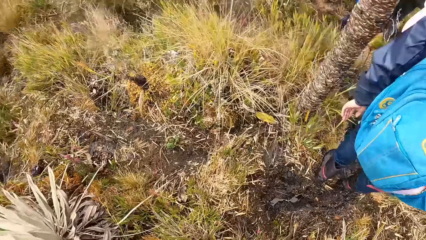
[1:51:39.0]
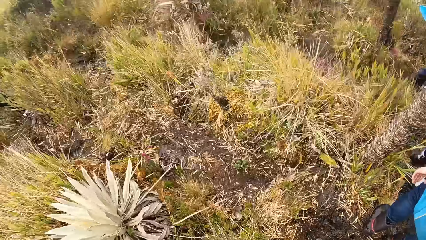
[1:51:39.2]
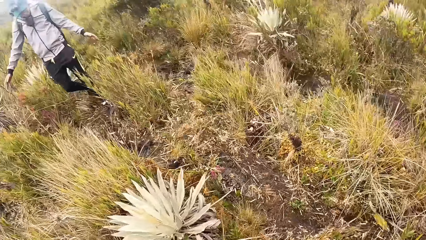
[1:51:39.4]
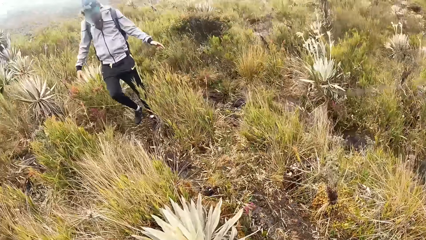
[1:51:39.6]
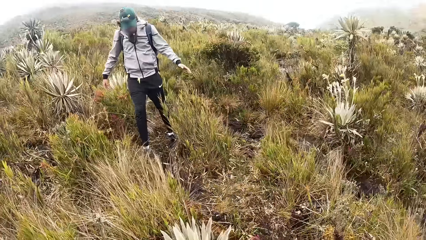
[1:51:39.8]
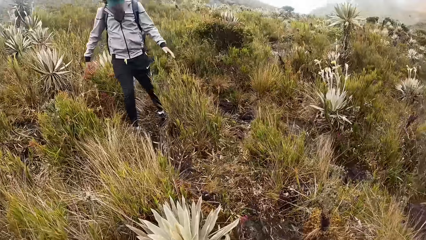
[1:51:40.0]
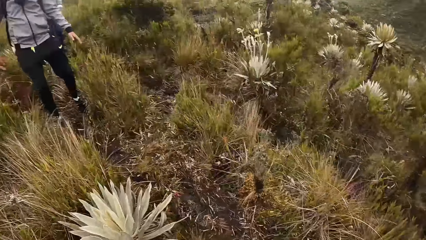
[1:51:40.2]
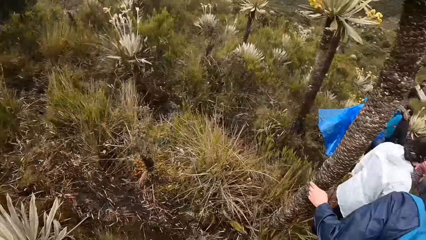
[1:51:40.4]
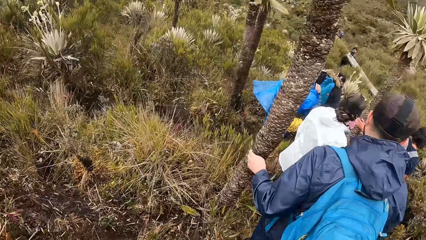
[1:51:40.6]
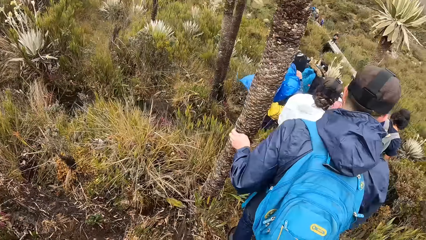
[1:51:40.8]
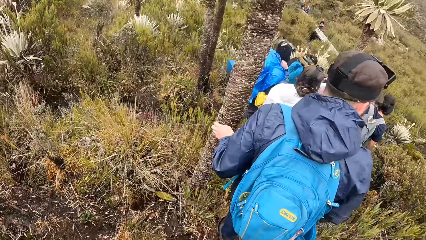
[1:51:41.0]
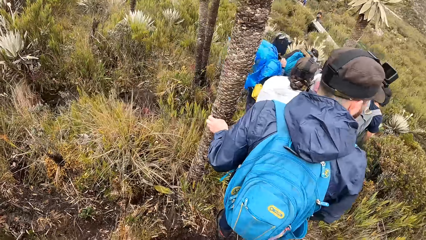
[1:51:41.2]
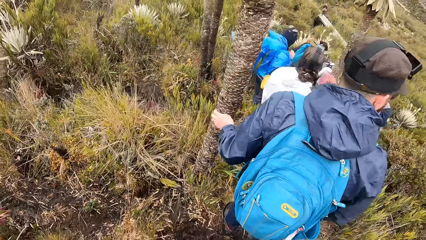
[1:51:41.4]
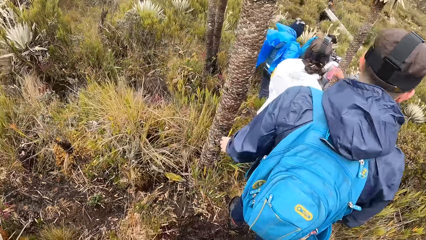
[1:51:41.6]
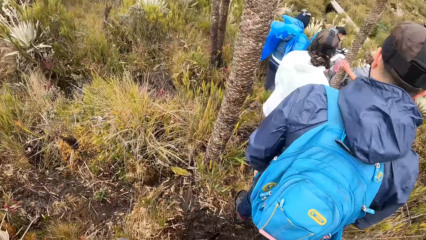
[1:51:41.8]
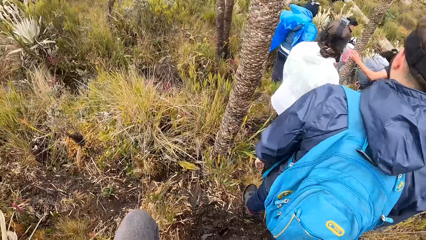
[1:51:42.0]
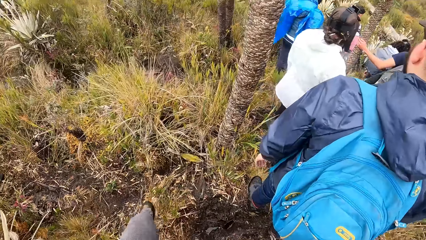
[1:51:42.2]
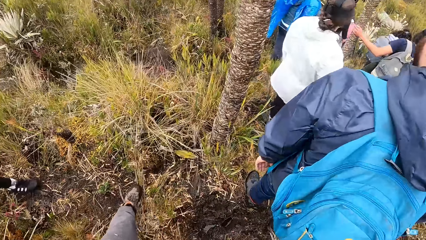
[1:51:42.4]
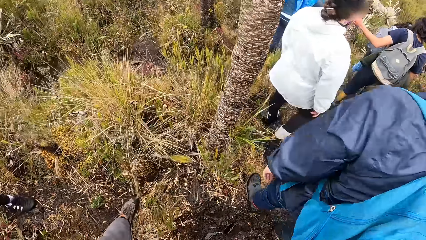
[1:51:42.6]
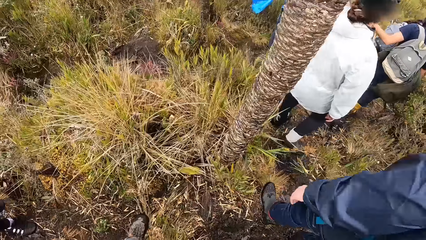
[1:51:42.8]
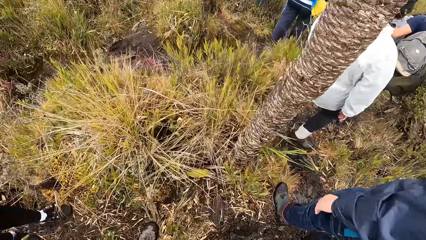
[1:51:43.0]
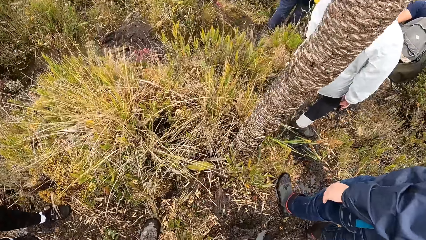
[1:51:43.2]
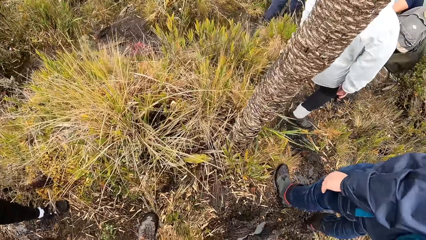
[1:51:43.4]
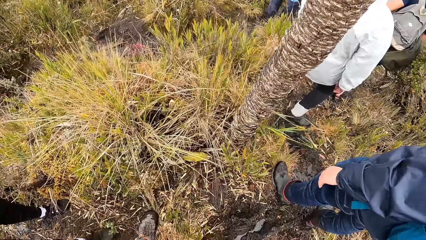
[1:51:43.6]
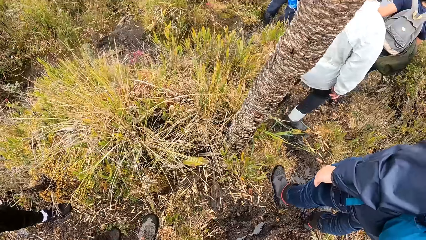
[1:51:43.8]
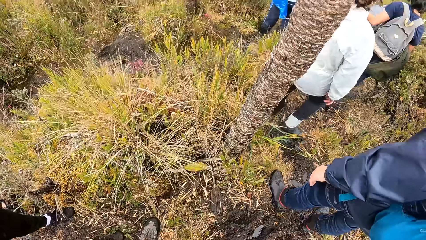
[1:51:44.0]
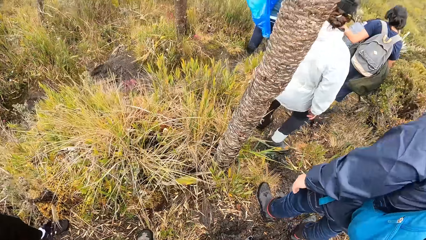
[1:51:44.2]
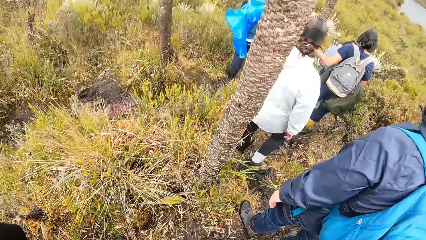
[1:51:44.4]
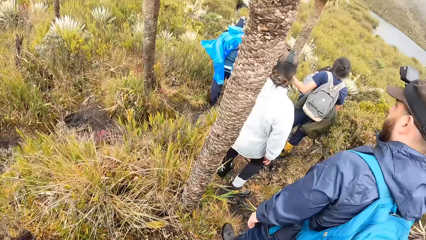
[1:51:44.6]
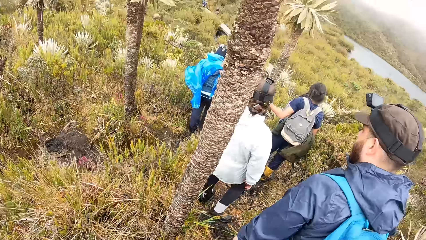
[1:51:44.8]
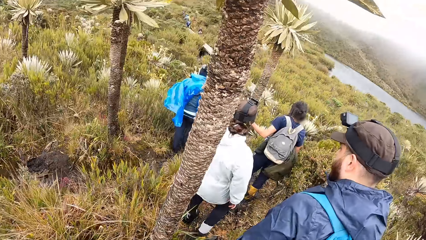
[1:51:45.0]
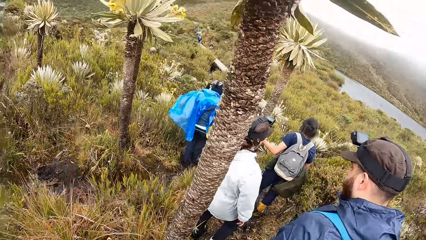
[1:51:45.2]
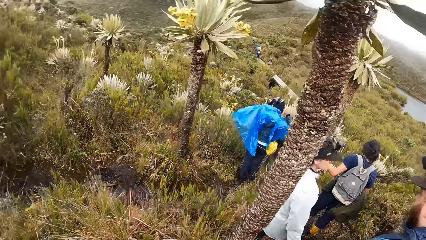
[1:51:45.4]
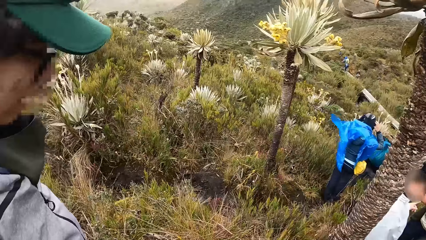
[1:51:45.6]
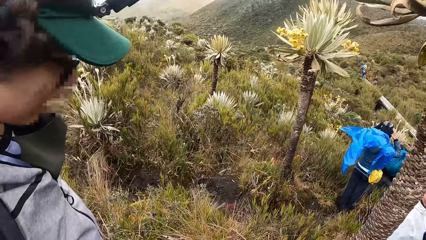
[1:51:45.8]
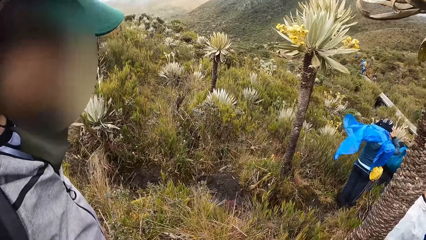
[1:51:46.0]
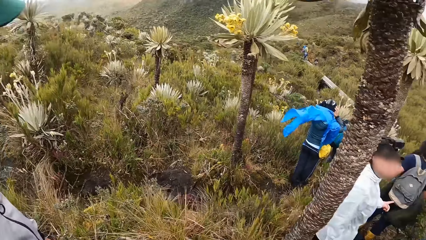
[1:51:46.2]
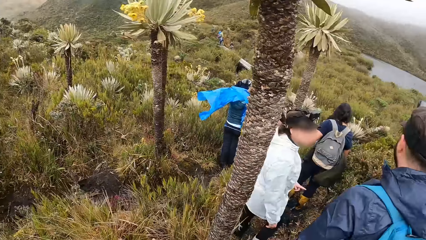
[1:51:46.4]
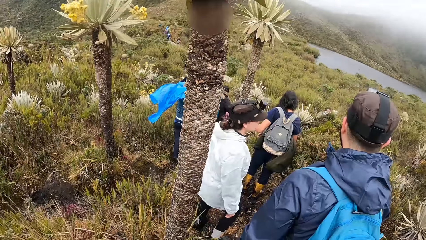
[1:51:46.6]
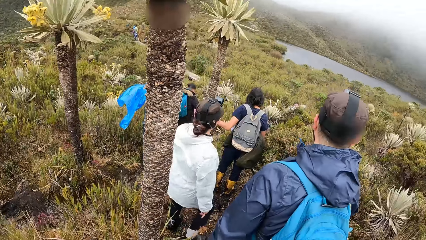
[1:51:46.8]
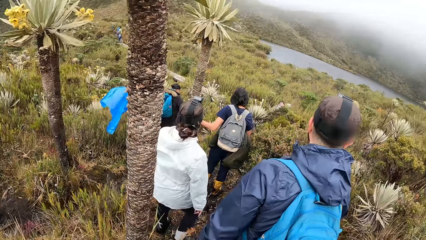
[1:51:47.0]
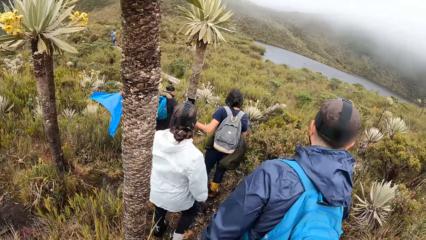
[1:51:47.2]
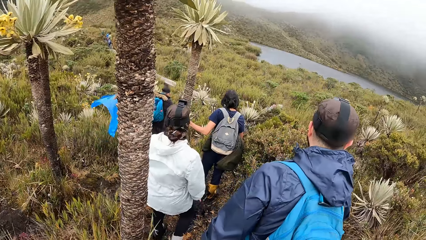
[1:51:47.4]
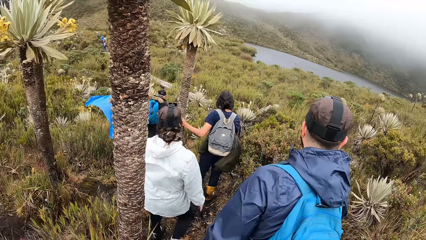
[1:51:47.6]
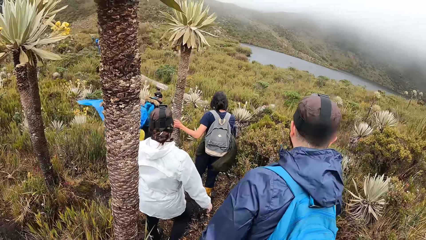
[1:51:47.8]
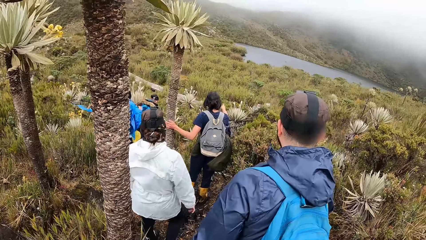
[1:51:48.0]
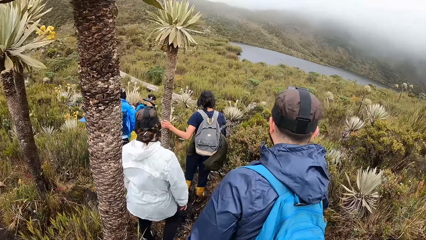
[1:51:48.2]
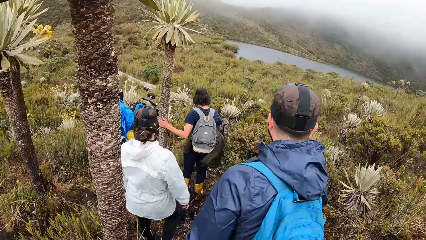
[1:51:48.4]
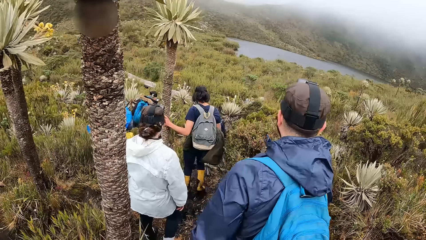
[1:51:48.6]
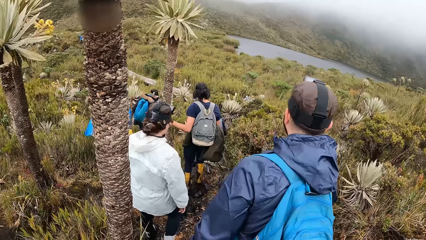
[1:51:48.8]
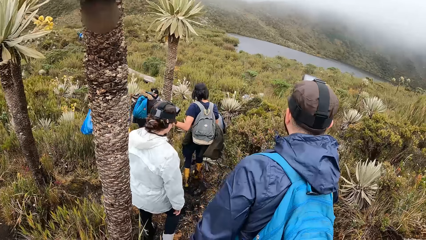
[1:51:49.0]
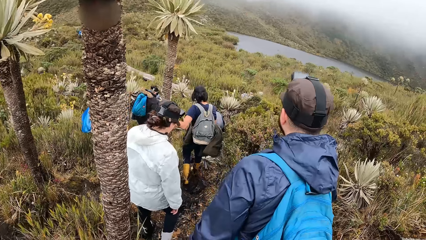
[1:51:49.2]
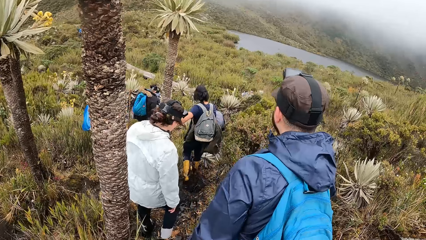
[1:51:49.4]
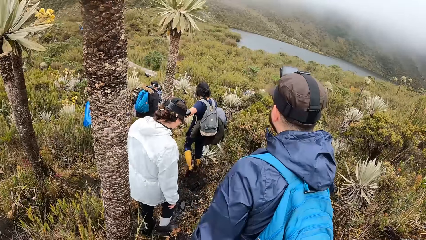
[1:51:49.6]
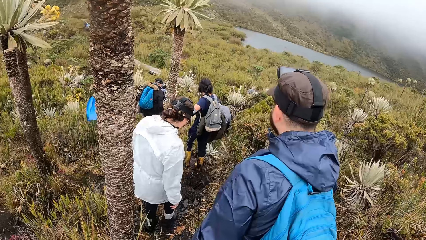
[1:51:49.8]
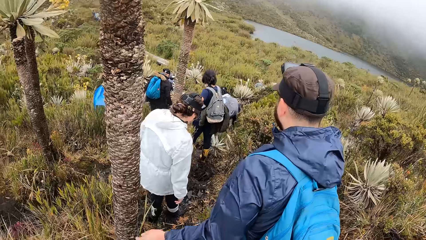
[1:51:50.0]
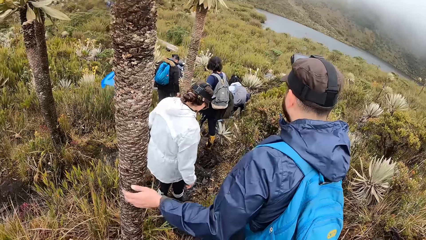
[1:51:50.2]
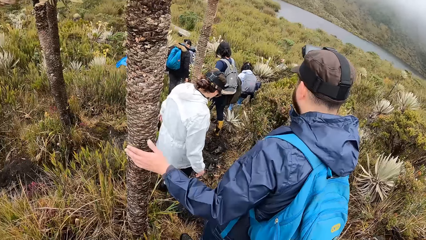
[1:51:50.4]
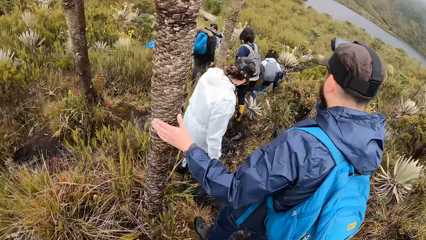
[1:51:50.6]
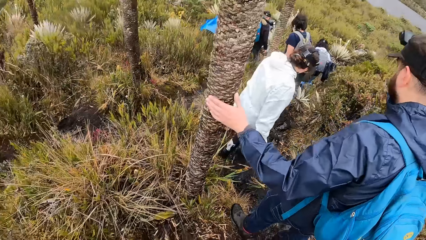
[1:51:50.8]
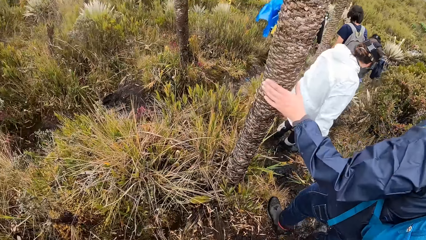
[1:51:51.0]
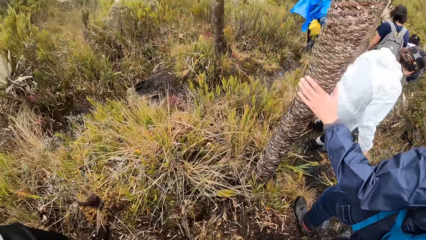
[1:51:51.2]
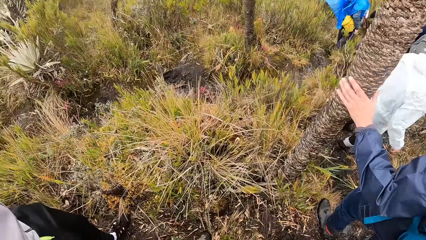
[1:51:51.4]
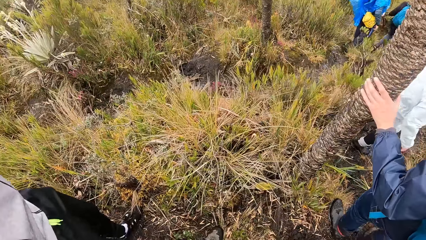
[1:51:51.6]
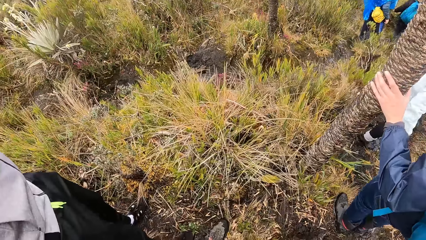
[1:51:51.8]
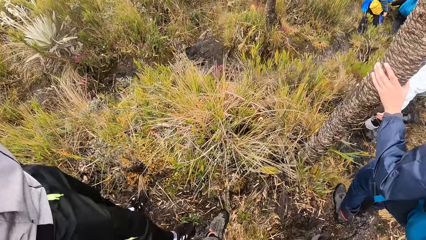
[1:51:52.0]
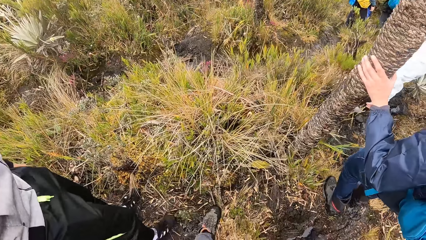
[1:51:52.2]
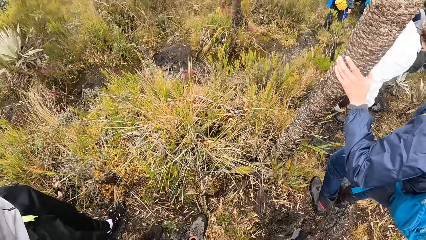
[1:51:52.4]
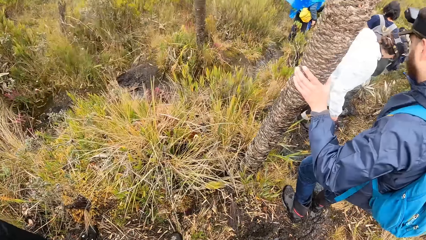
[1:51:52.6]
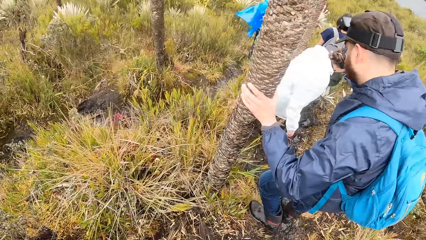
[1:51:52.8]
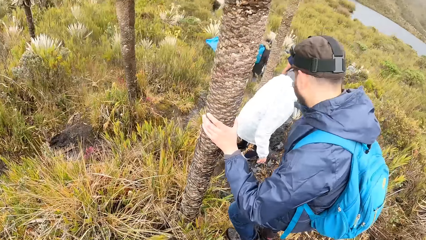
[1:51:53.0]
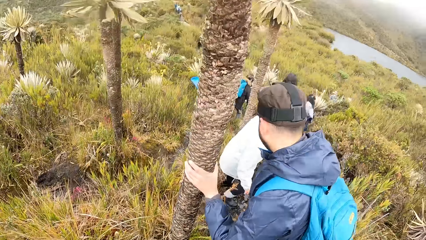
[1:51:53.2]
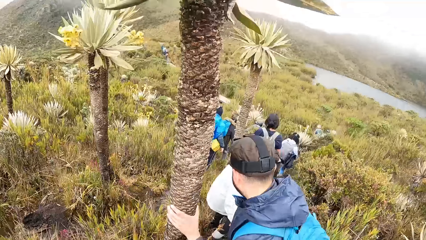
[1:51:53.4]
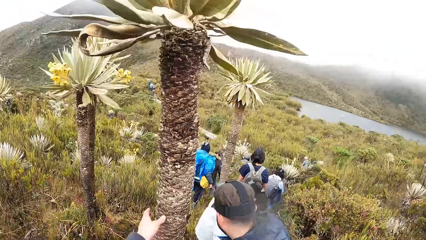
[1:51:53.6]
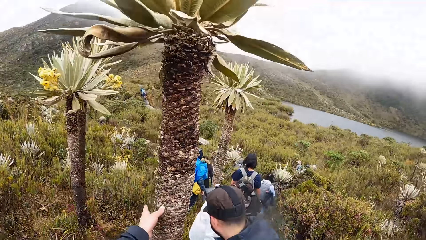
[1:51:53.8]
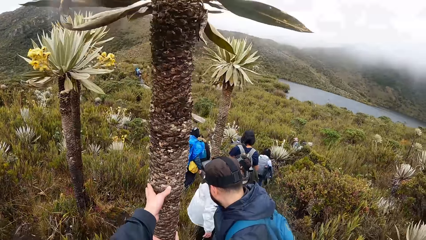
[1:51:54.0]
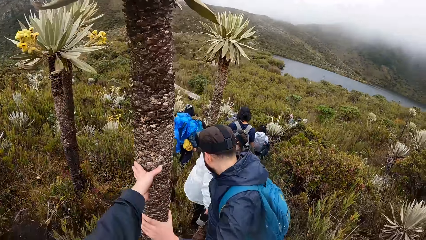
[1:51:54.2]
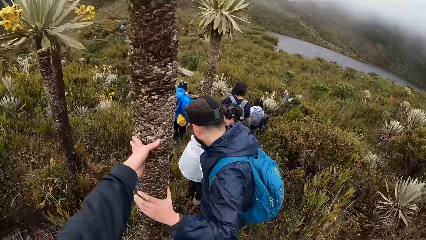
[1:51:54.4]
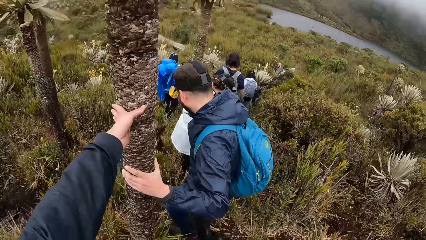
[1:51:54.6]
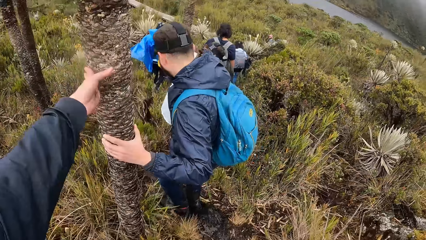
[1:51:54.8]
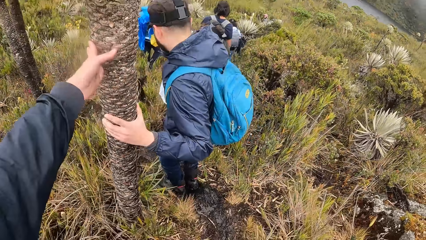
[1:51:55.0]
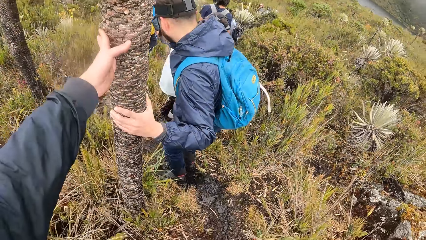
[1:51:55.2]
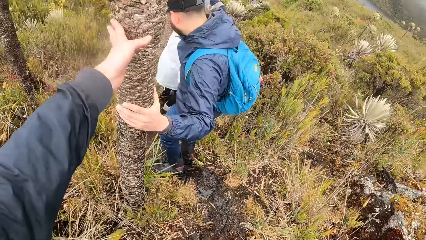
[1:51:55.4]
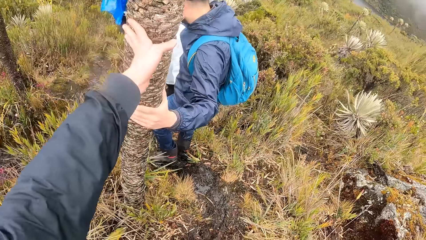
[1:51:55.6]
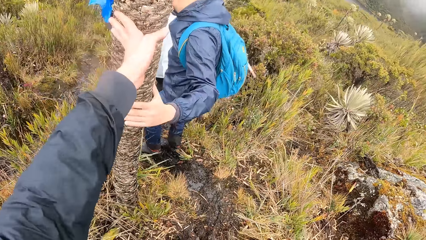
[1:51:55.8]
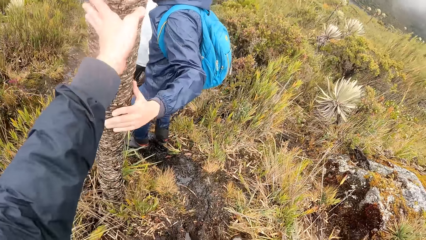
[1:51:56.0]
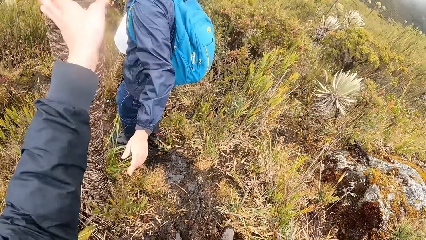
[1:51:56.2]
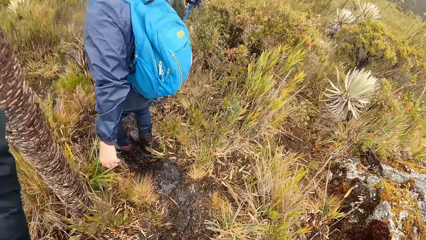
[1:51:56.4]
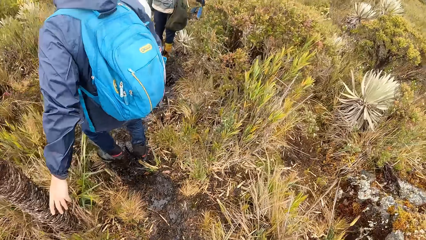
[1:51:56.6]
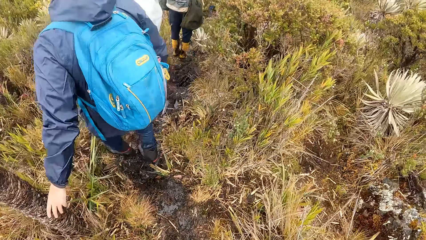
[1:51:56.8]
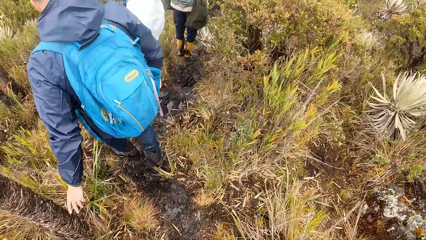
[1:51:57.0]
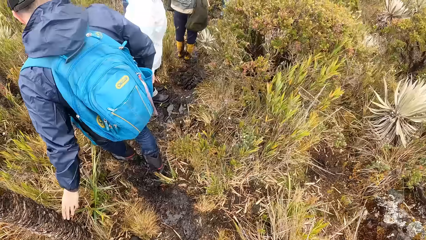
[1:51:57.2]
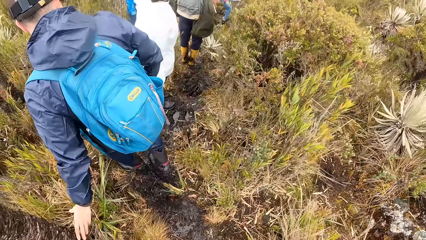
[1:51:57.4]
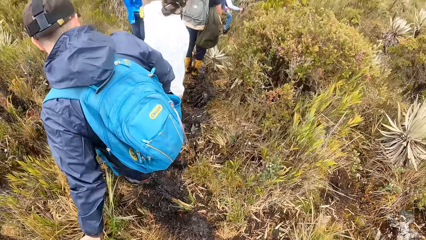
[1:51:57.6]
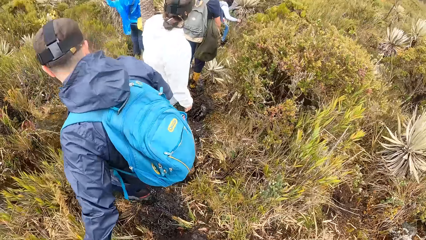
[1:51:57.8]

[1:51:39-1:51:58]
The camera wearer looks around nature. He holds a tree with his right hand.
